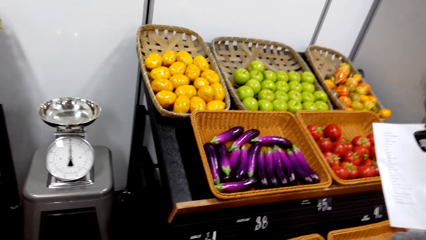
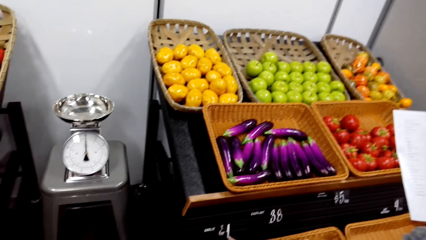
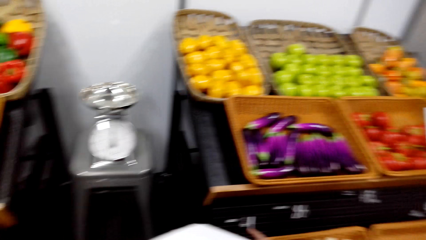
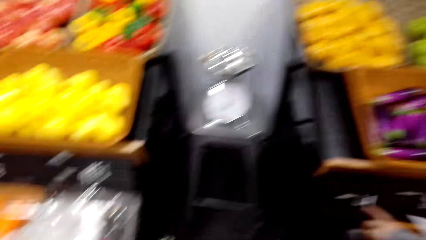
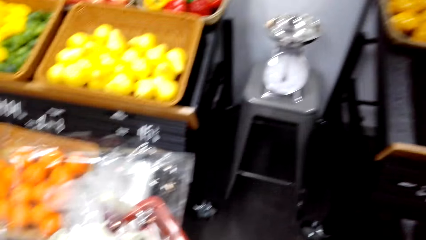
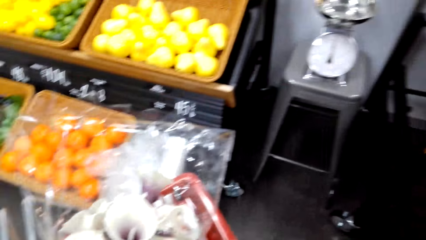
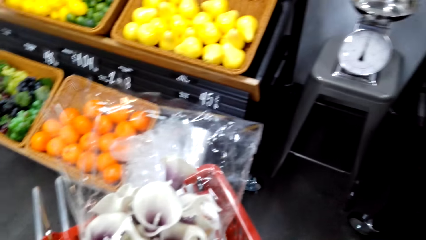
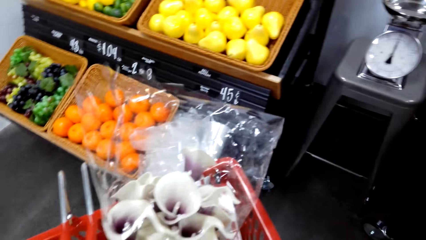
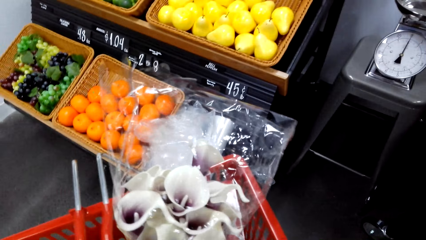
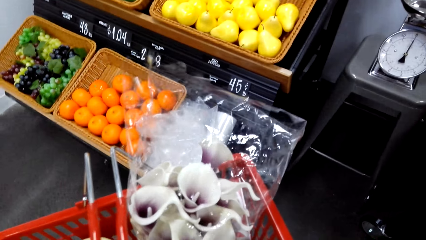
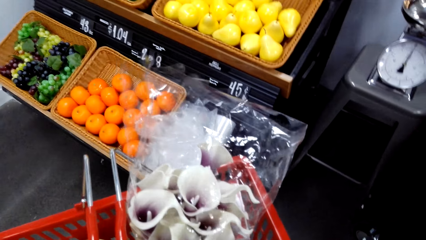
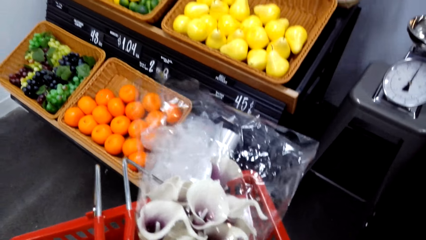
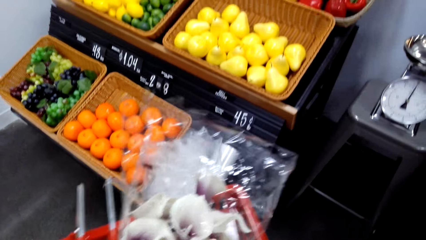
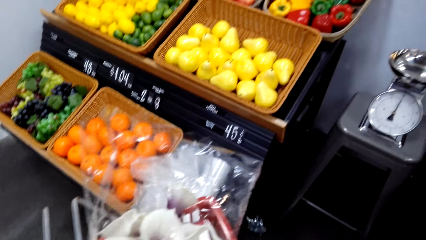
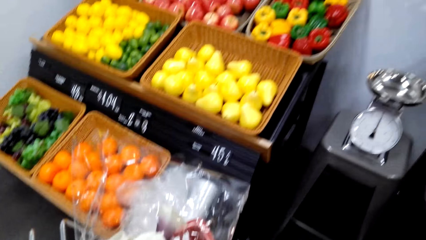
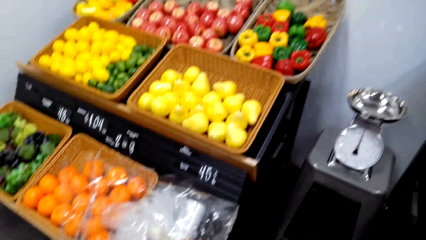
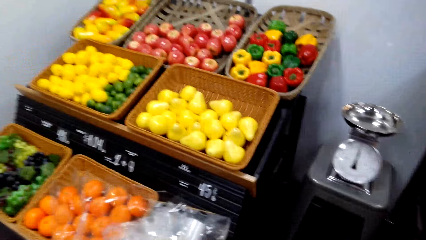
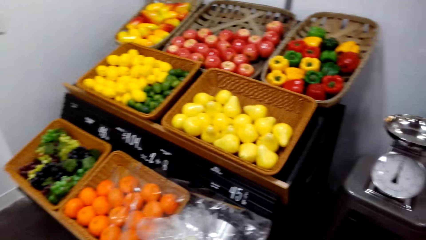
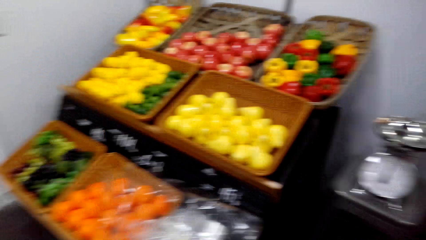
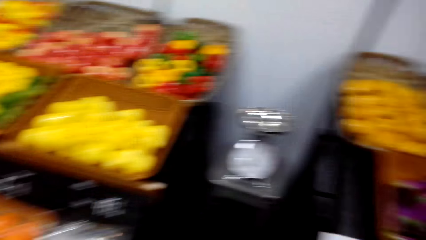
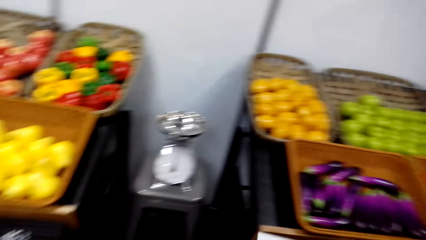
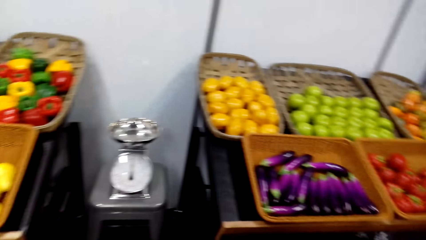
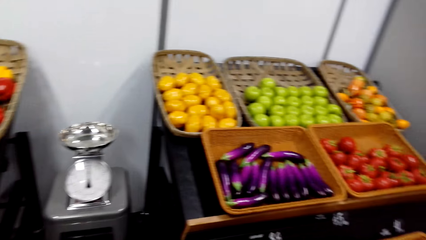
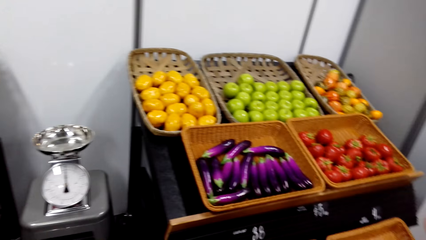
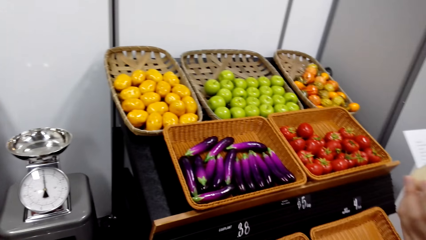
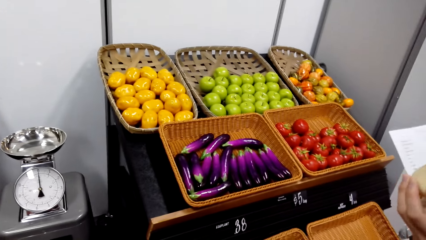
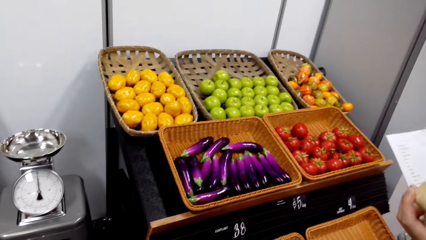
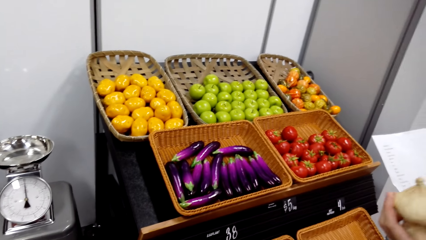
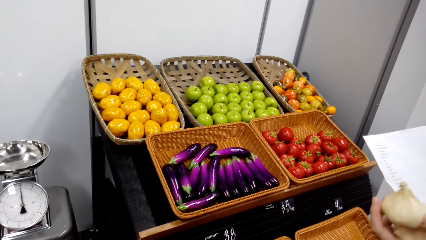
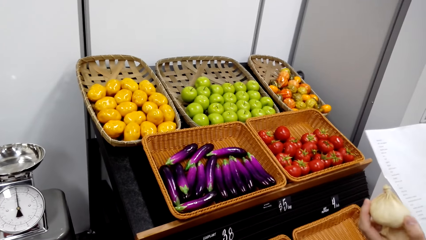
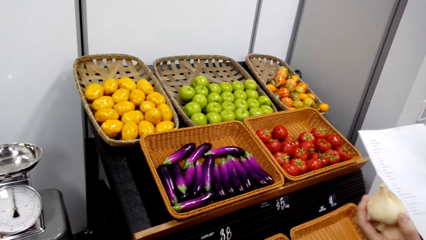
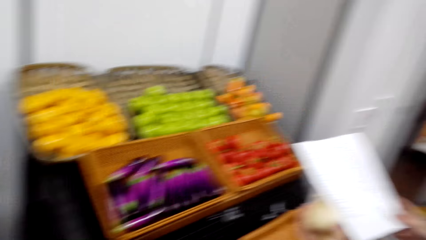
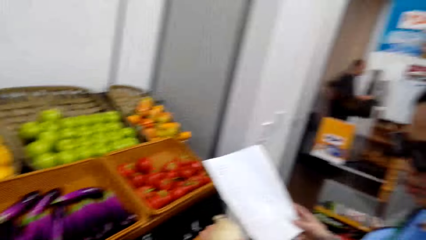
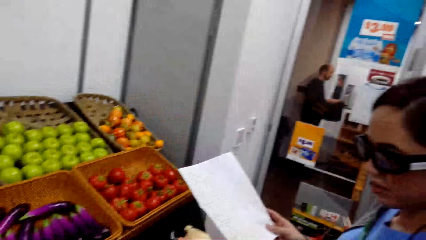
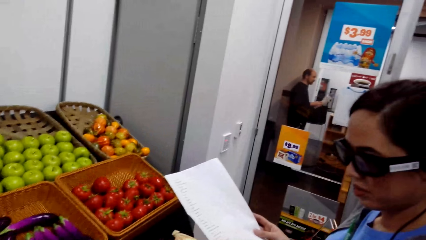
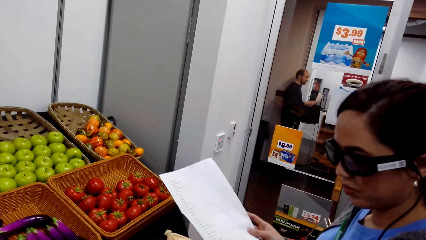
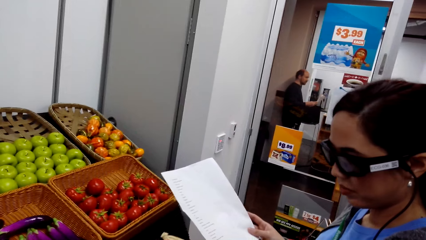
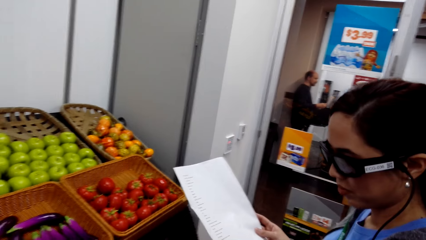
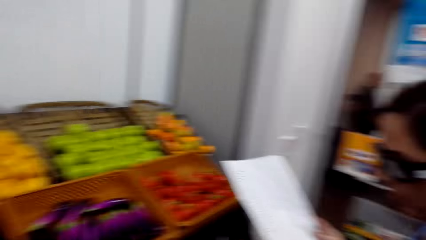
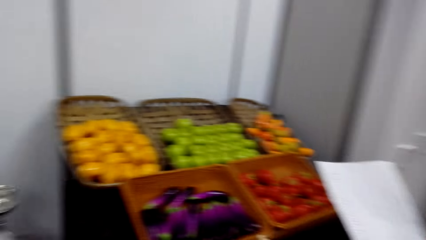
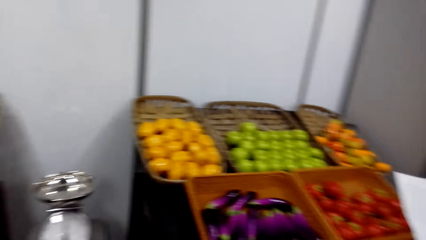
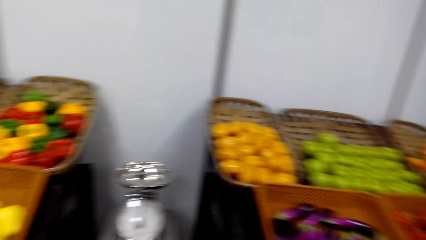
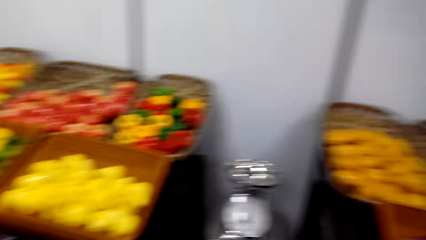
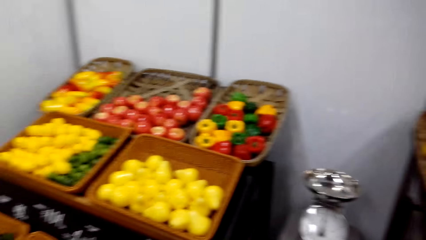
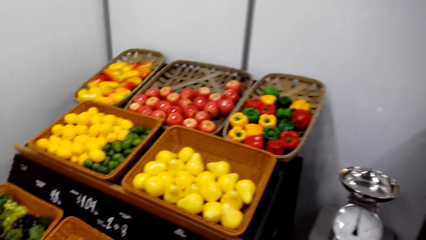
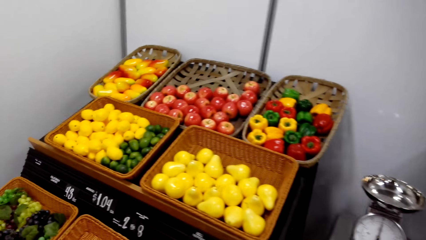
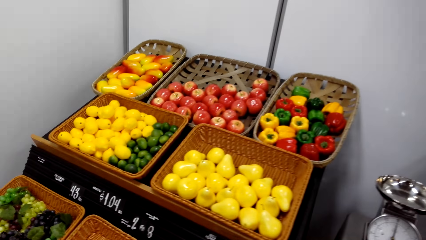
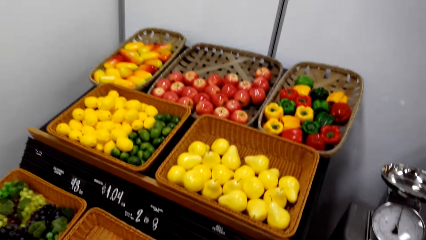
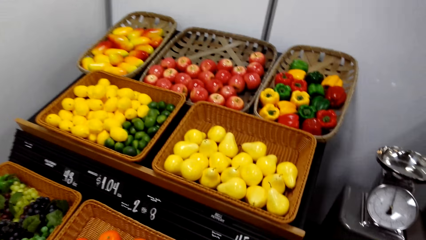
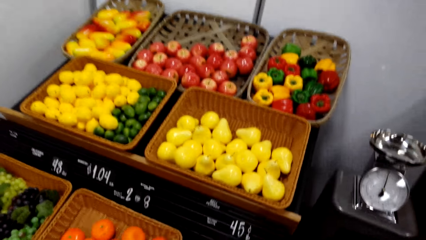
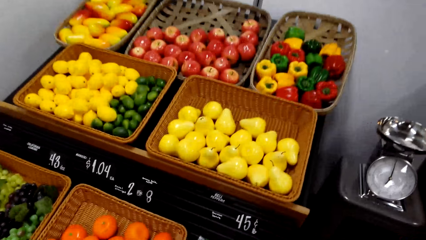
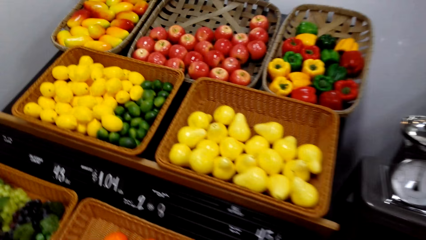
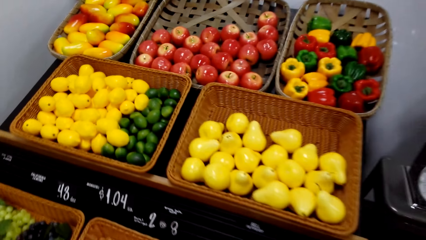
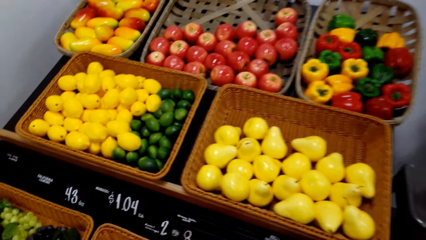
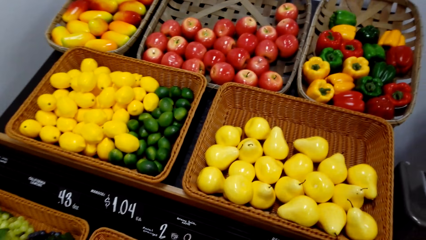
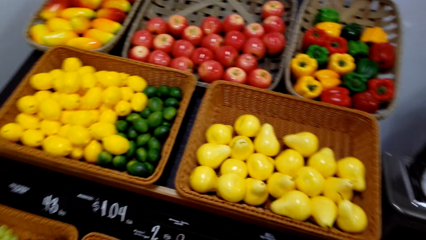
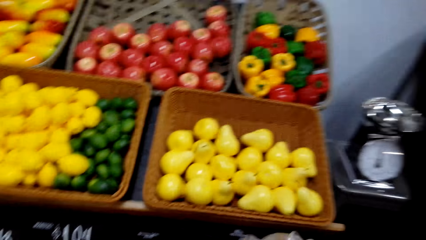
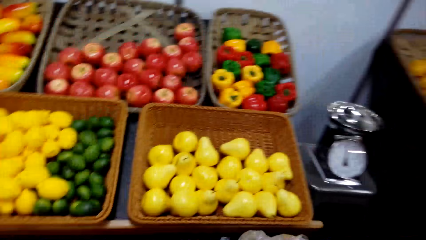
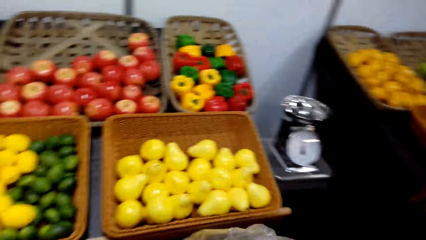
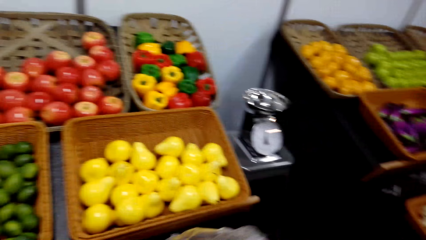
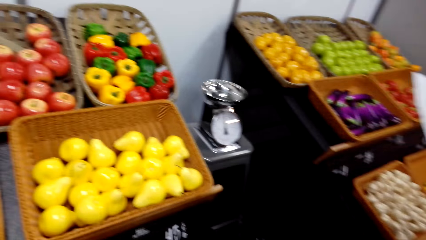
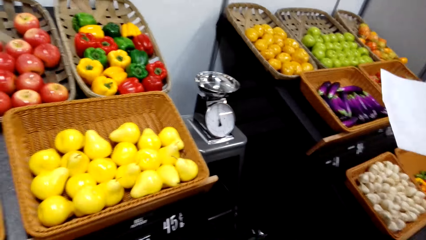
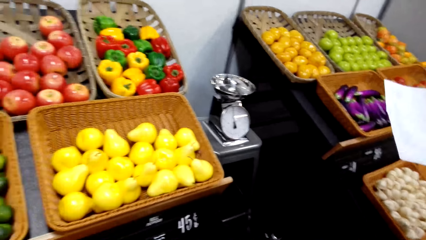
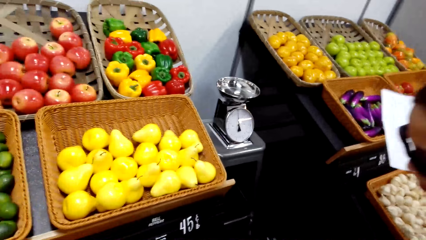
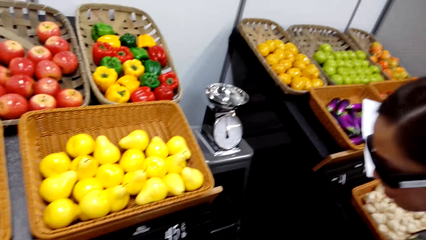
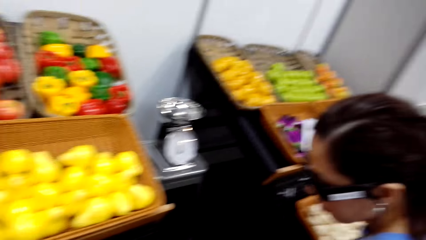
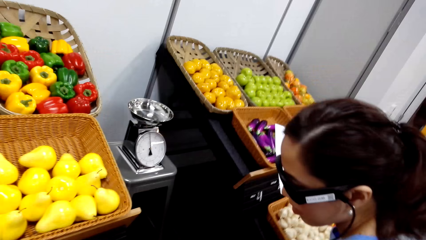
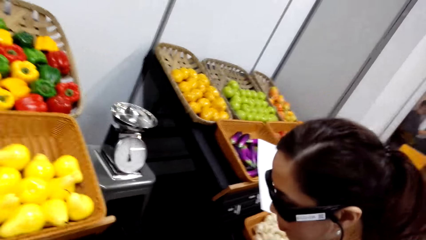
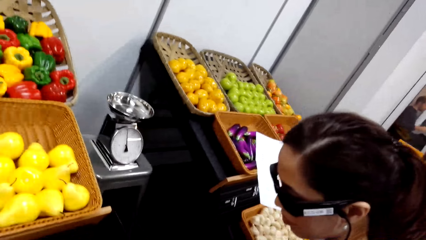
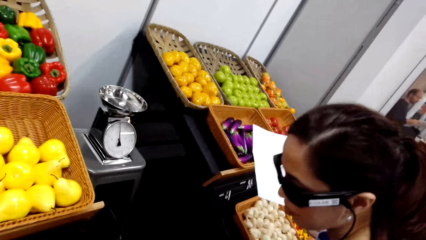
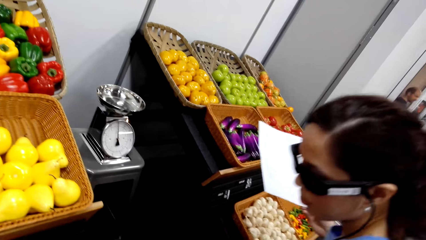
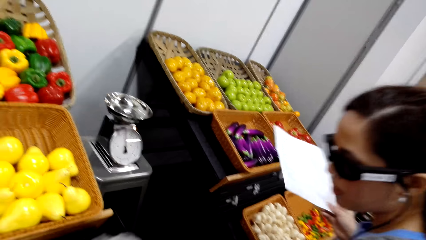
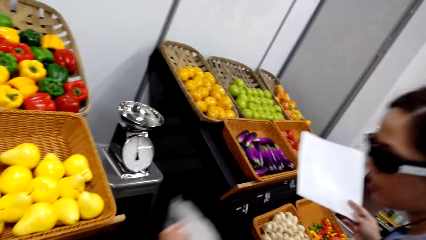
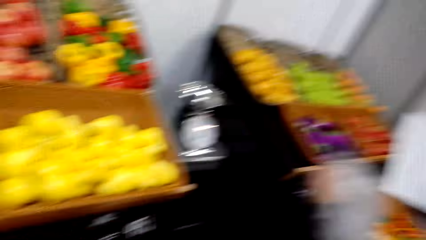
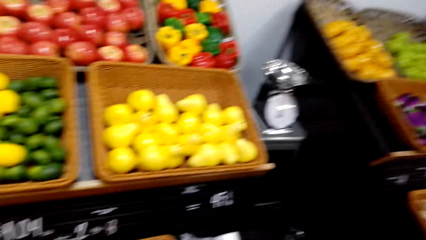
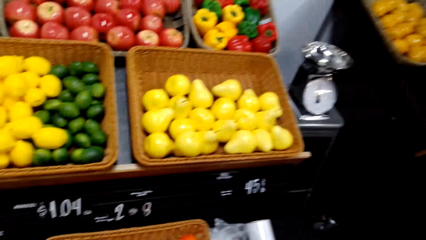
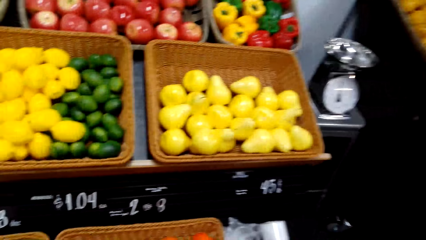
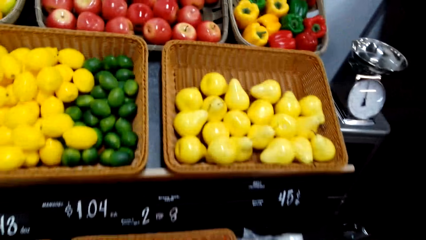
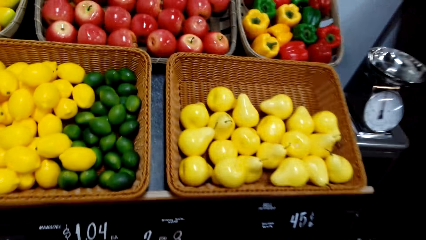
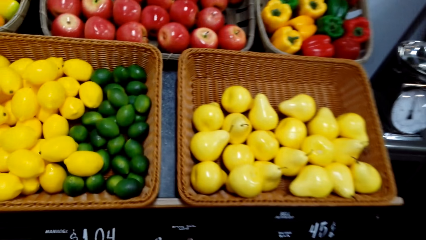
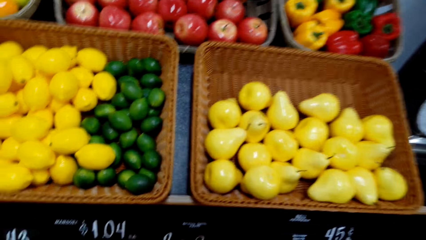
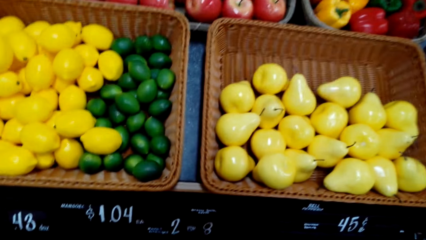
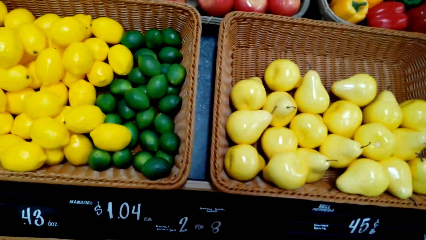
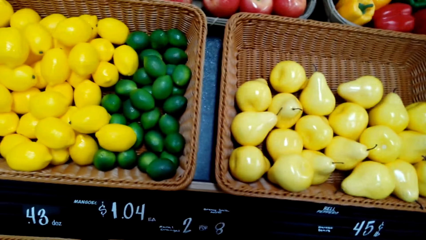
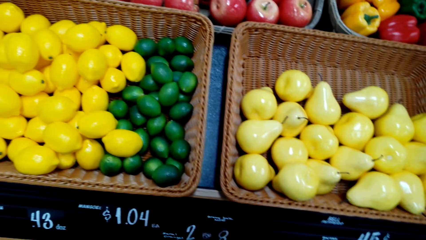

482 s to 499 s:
The woman views the white onion. She holds a paper. The camera wearer stands beside the knitted basket. They bend towards the fruit baskets. The woman picks a plastic bag from the shelf.
